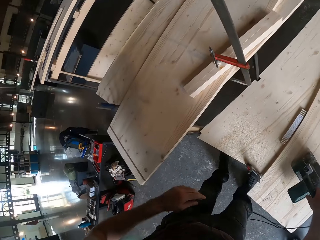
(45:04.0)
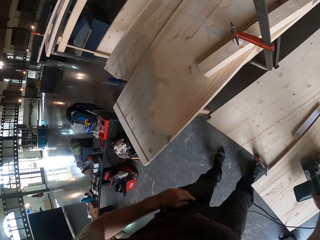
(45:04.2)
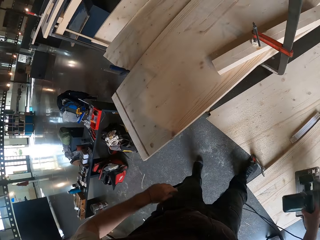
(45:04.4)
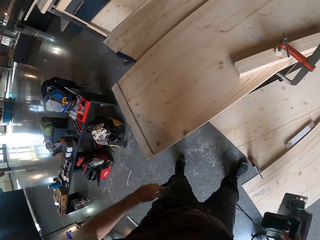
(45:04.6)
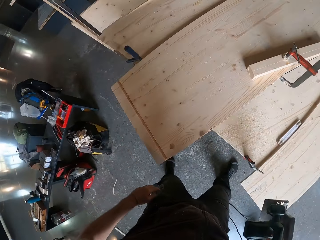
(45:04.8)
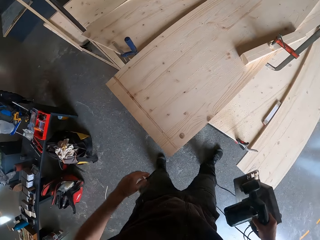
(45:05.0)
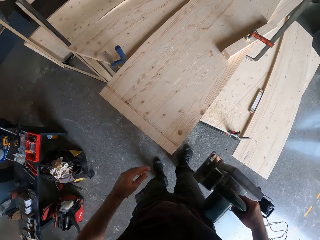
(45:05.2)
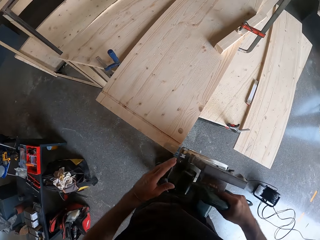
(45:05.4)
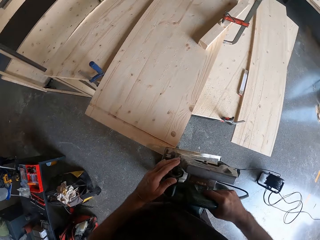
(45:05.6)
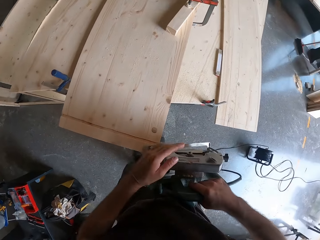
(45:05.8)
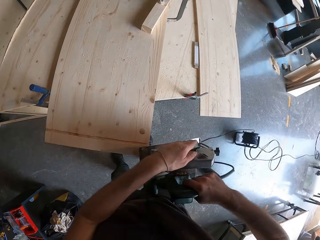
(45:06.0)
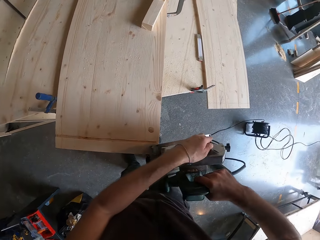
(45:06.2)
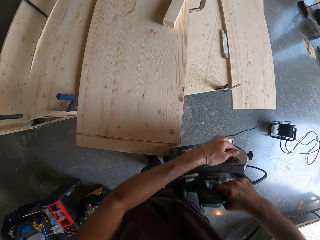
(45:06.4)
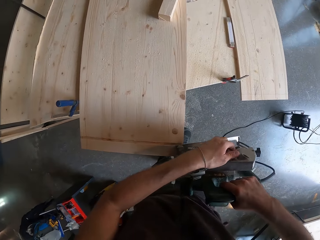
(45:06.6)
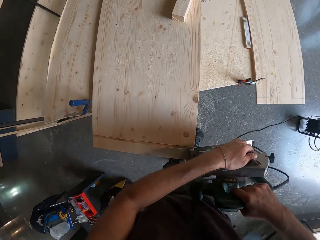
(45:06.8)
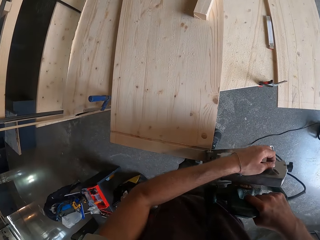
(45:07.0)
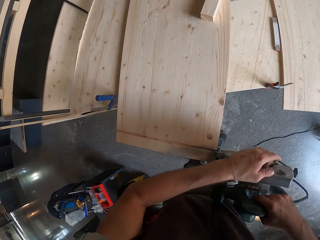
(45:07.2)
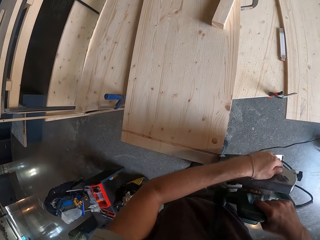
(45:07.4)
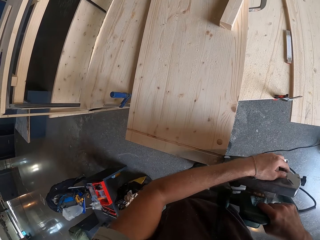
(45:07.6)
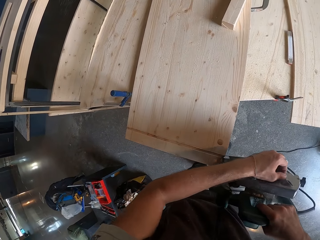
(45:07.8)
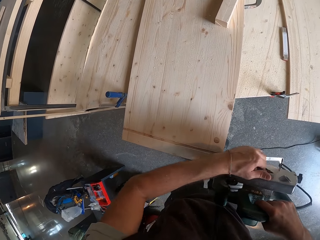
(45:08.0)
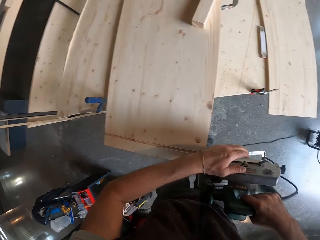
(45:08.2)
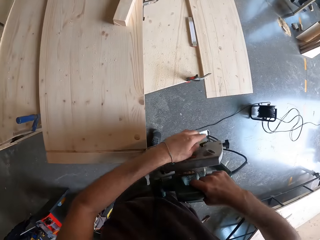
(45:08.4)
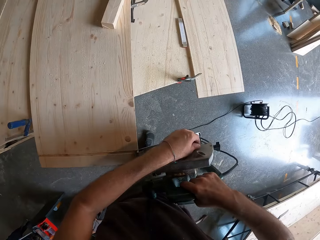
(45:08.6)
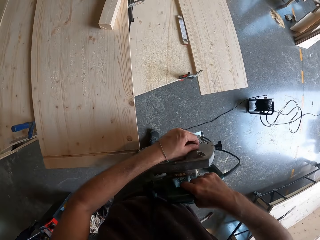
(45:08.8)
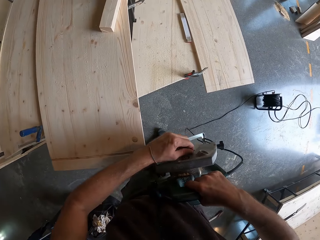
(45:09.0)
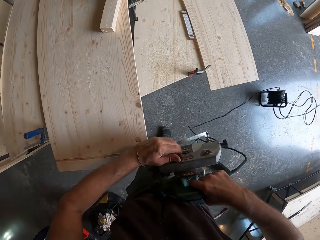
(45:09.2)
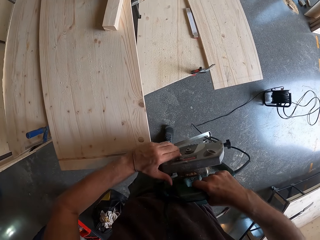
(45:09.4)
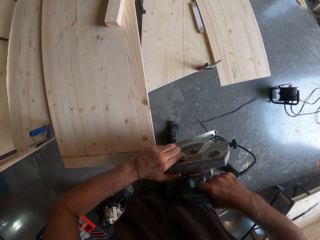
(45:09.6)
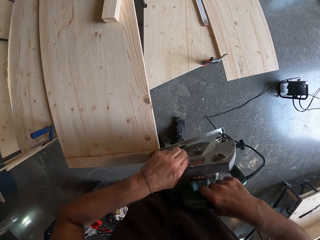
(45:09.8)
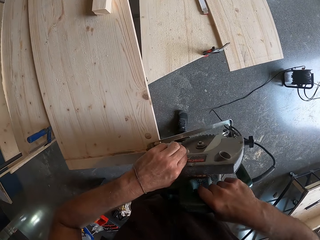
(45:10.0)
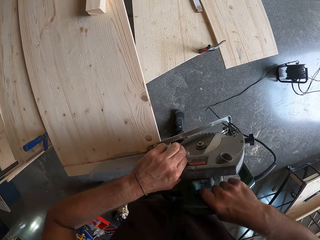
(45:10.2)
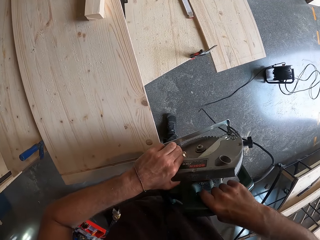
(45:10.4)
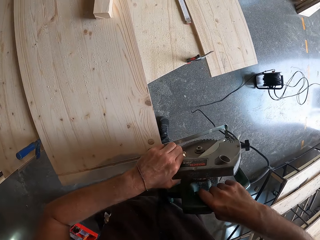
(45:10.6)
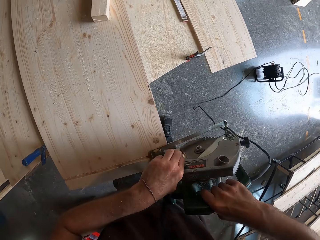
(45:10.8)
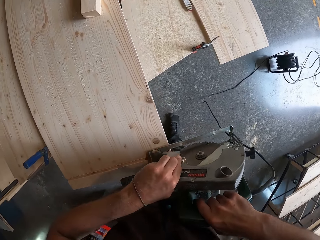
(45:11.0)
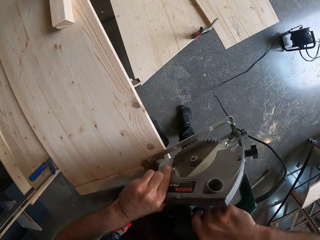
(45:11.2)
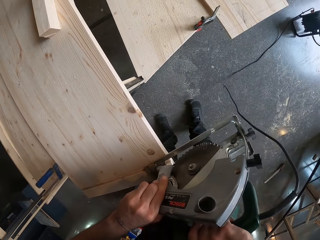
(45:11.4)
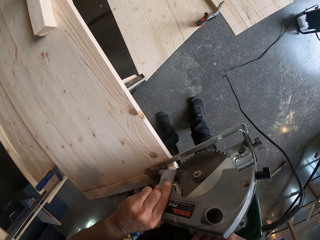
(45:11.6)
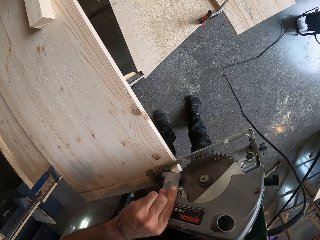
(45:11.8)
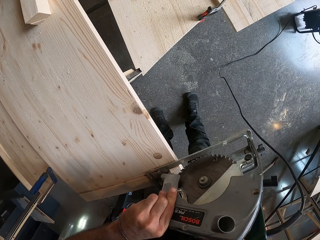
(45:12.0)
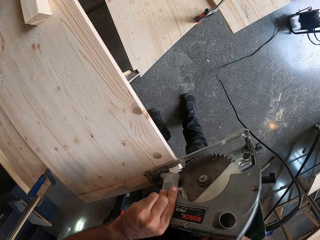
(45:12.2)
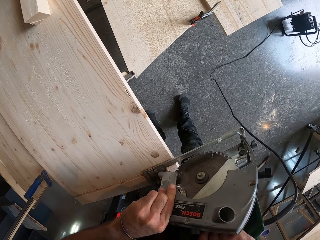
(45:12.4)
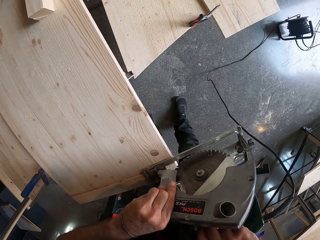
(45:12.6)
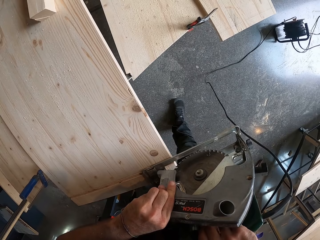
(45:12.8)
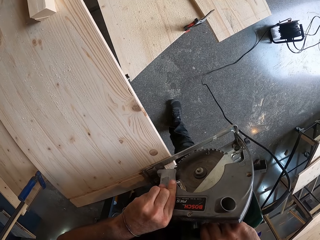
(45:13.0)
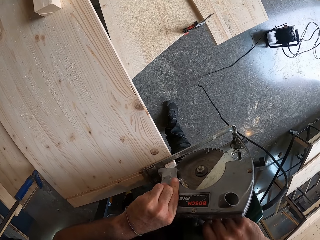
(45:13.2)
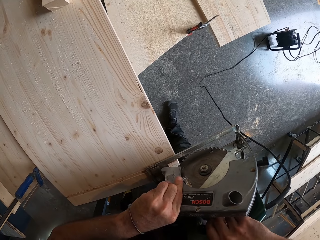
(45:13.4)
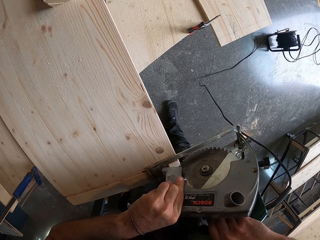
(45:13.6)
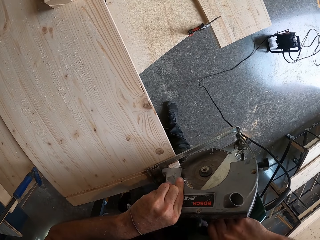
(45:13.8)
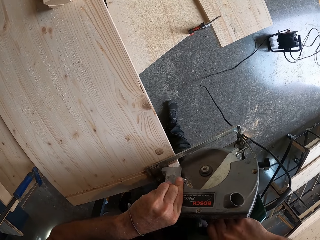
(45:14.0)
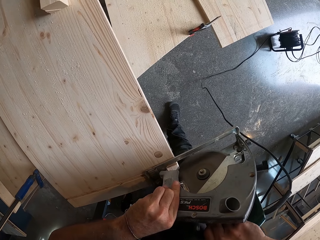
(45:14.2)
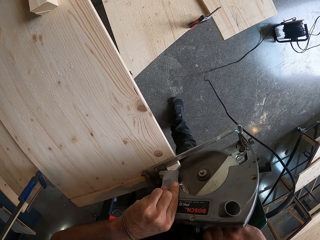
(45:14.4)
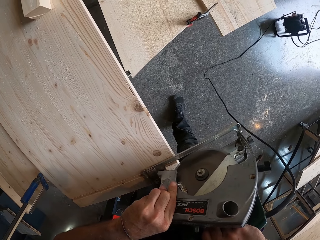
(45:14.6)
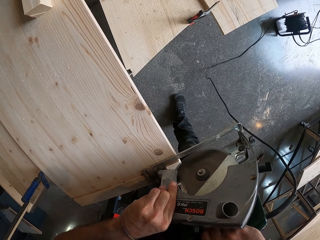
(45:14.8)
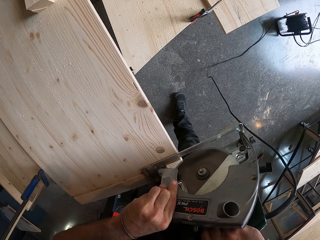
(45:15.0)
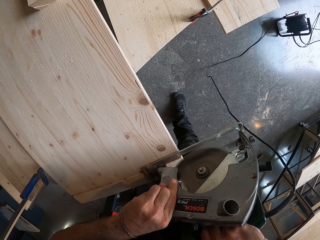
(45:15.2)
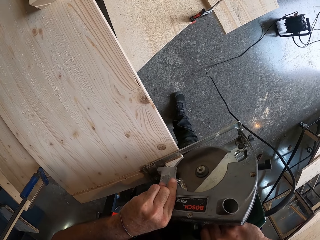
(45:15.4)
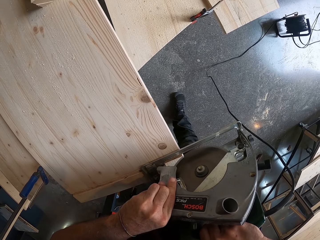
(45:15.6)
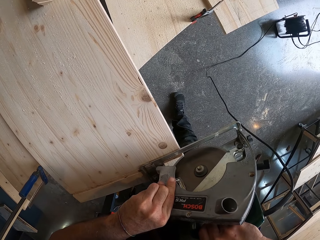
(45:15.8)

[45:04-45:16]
The camera wearer picks up the electric saw or circular saw from the wooden plank with his right hand. He operates the electric saw with his left hand. He starts the circular saw. He cuts the wooden plank with the electric saw with both hands.

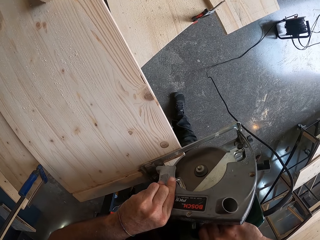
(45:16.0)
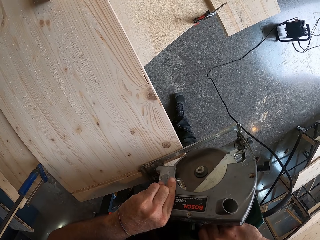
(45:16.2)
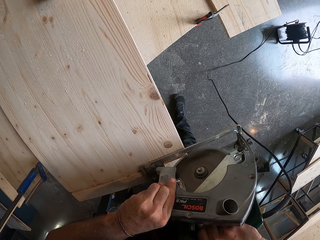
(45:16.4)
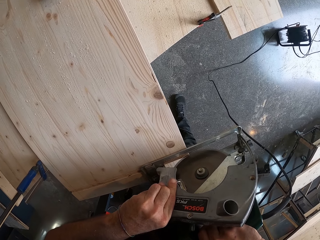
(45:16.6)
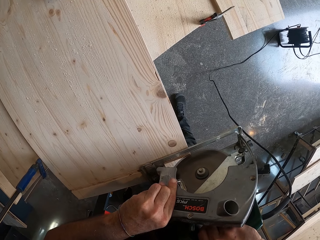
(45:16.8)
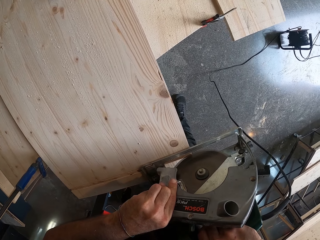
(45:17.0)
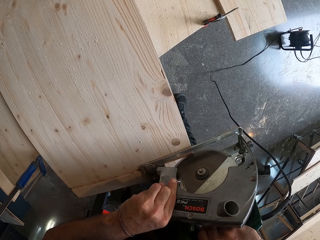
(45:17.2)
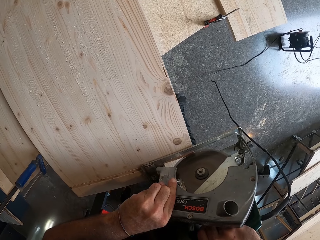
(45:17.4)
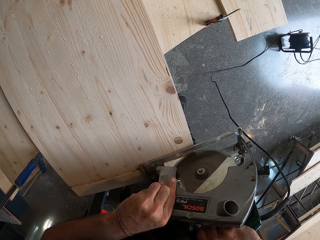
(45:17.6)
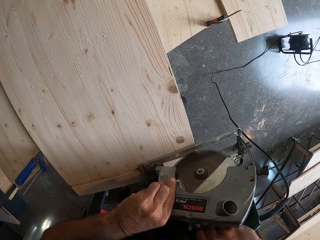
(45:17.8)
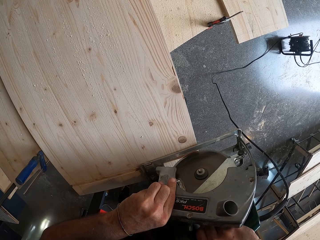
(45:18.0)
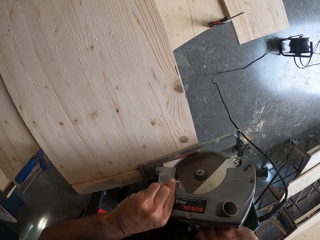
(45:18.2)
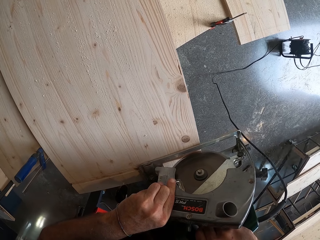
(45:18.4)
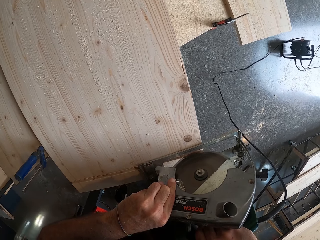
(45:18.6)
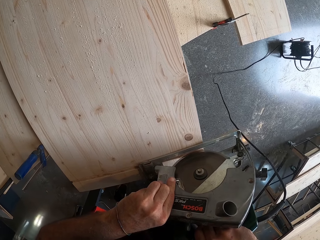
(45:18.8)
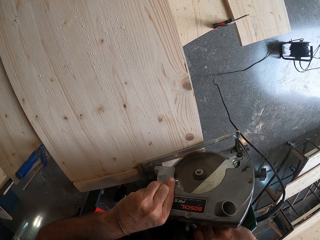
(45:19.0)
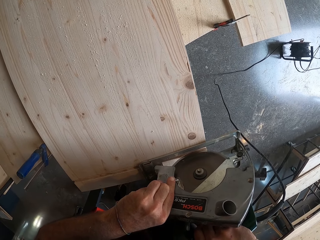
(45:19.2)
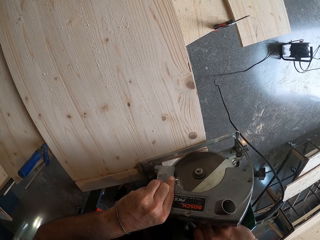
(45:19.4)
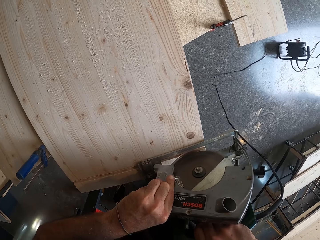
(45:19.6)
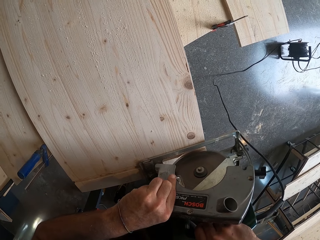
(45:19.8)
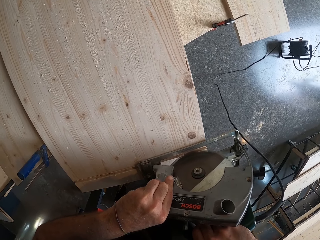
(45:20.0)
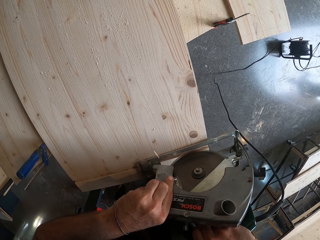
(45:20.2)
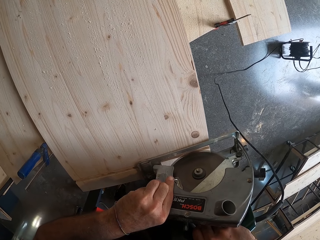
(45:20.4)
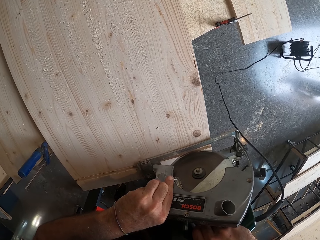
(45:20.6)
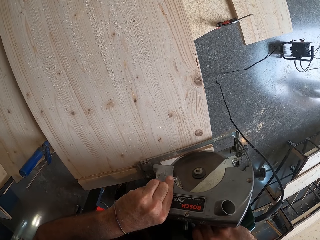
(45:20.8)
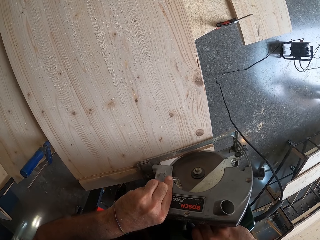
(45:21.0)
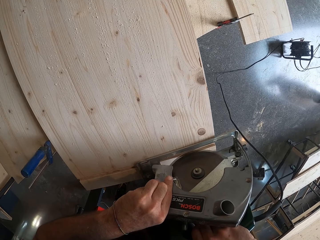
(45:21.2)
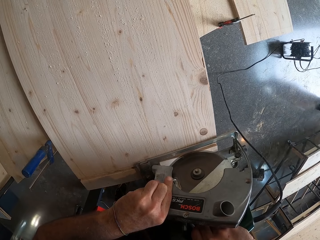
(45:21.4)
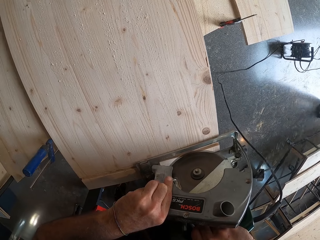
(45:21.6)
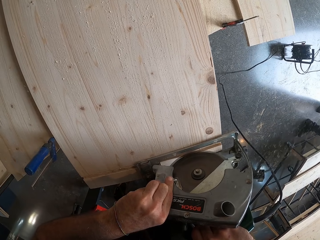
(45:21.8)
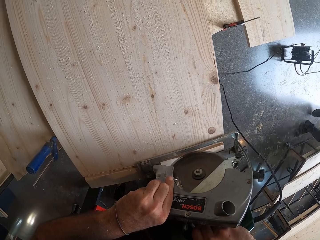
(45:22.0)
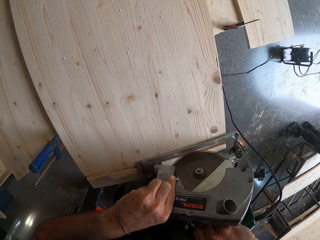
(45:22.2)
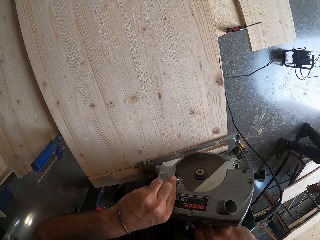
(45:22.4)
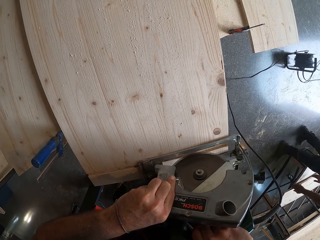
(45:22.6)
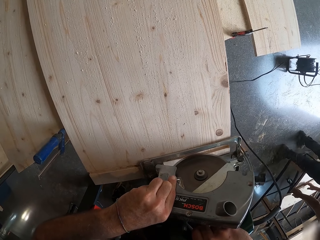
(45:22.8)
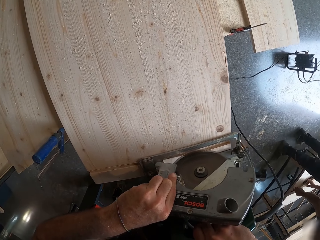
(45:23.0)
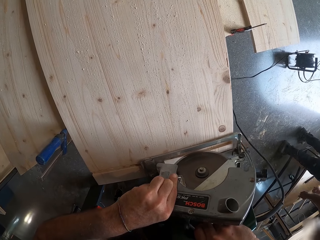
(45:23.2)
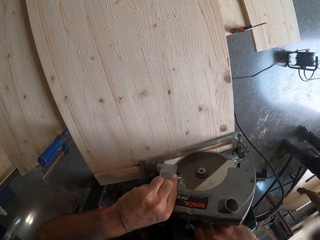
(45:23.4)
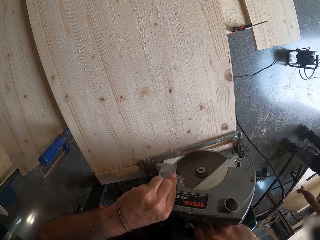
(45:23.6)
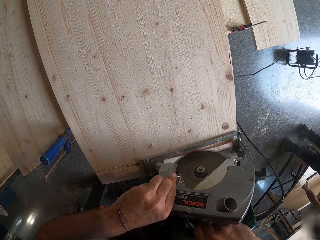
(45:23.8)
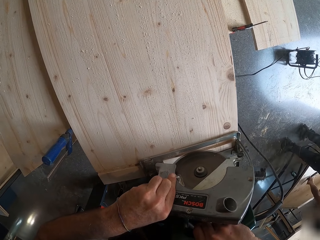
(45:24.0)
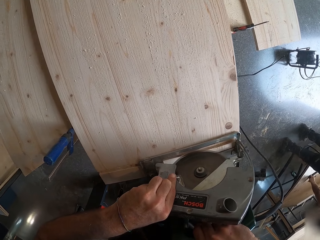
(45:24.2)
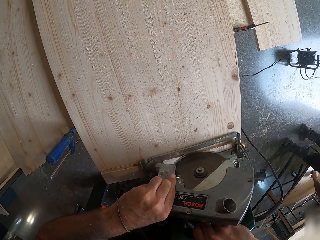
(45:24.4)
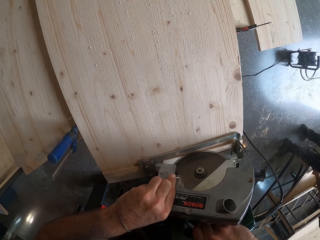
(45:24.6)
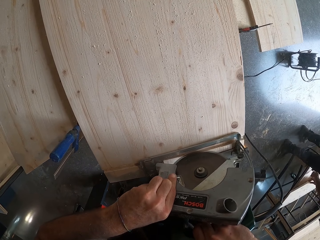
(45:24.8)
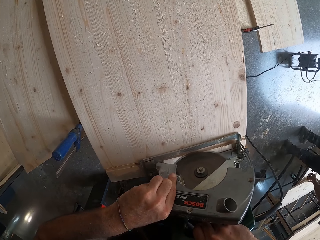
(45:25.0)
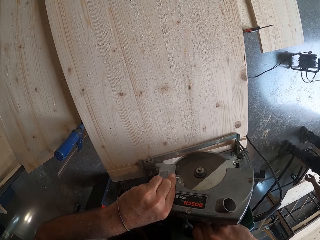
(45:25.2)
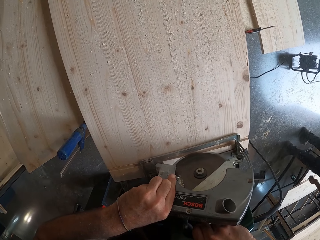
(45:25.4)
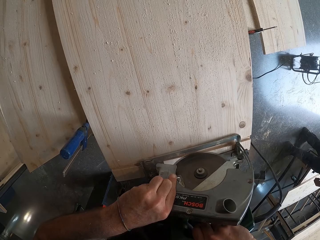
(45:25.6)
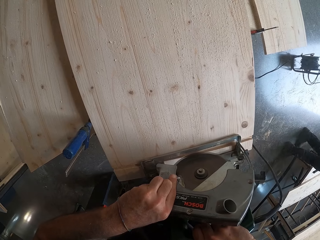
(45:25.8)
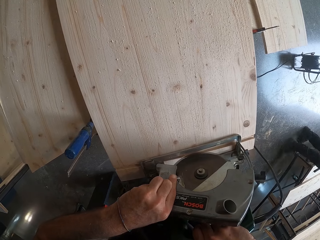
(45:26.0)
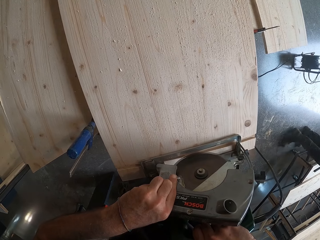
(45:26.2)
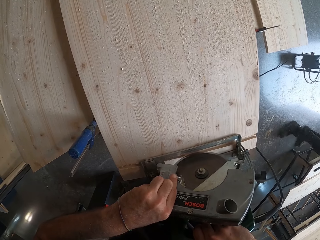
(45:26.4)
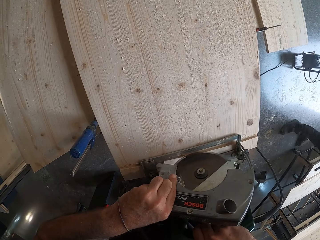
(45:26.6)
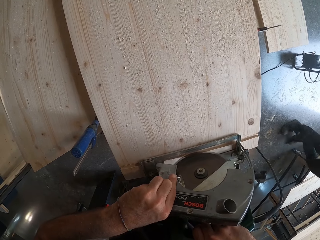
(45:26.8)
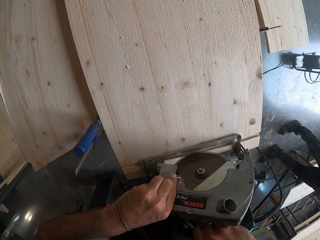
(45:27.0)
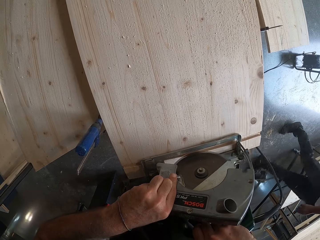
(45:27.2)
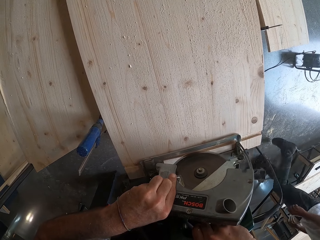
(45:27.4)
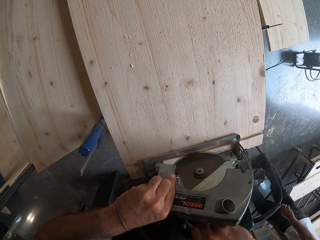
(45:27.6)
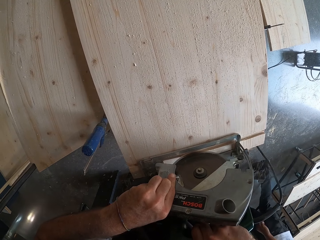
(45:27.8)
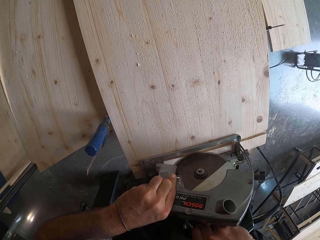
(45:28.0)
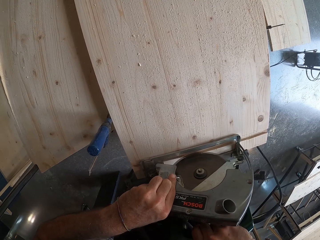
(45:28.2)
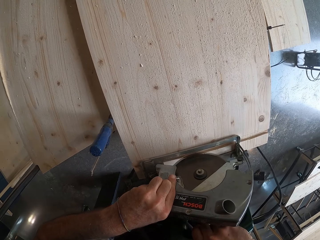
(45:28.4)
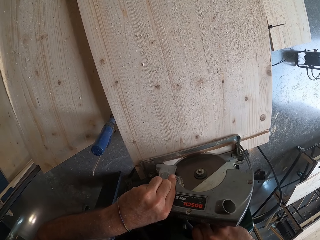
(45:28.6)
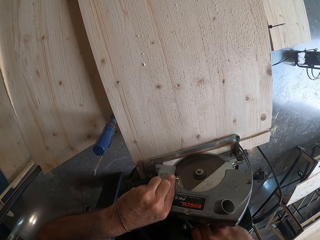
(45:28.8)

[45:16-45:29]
The man walks towards the wood on the ground and lifts the wood from the ground with both hands. The man walks past the camera wearer.
